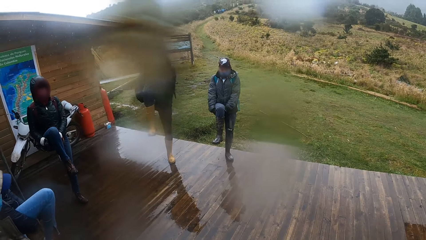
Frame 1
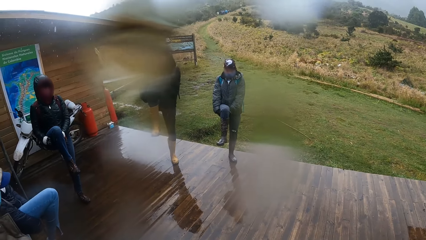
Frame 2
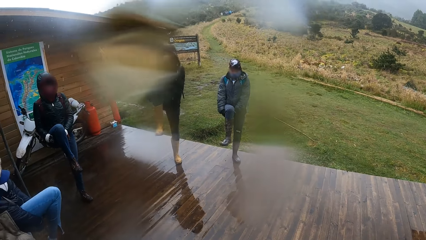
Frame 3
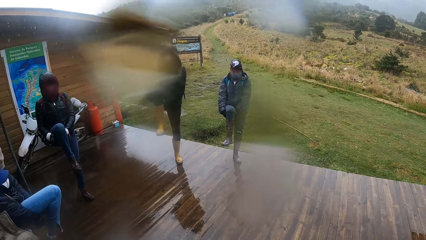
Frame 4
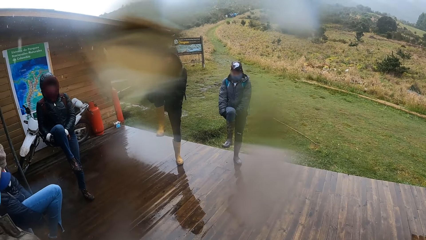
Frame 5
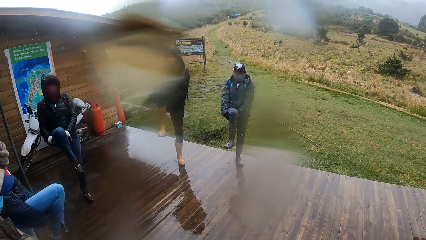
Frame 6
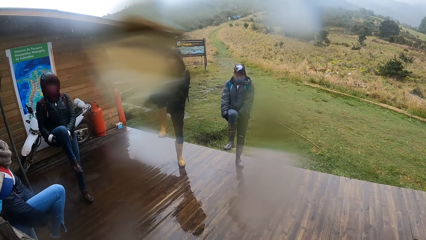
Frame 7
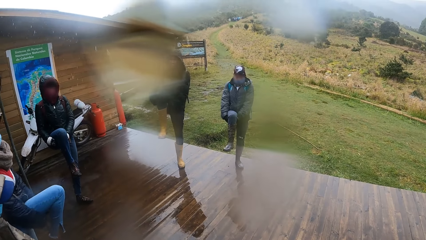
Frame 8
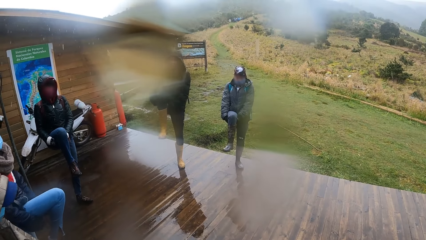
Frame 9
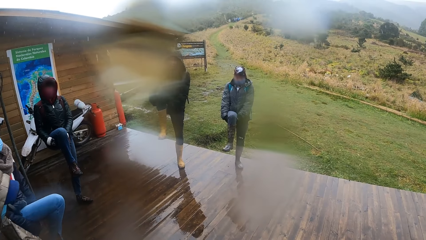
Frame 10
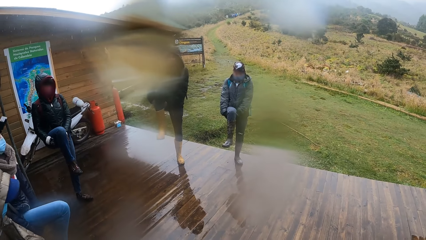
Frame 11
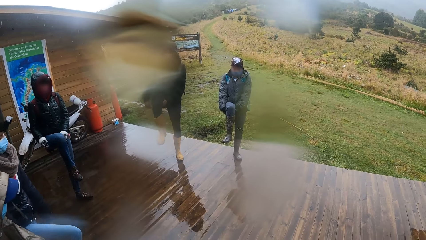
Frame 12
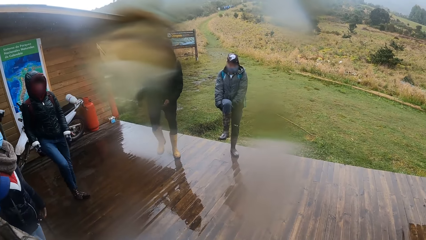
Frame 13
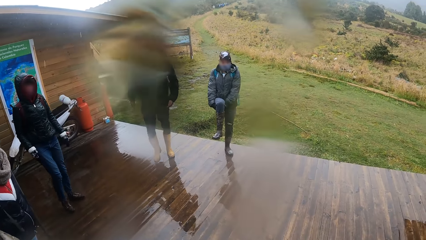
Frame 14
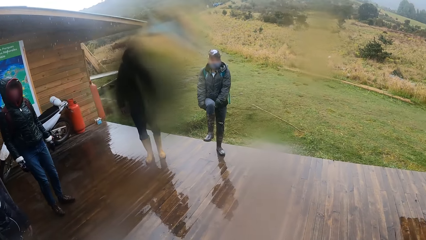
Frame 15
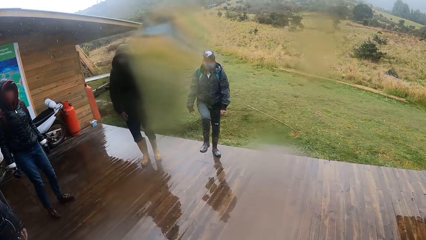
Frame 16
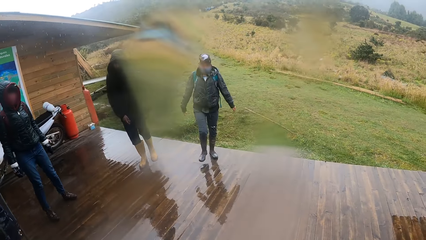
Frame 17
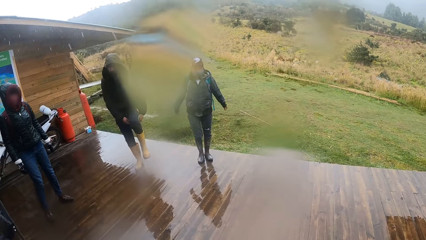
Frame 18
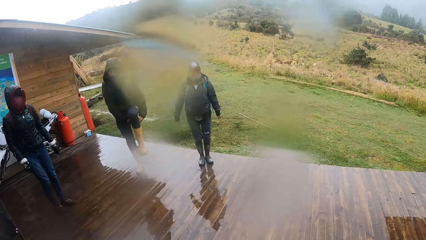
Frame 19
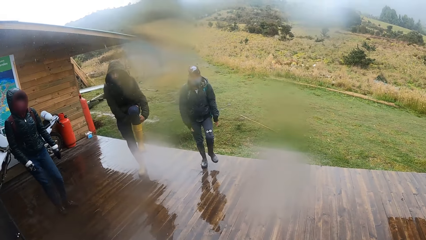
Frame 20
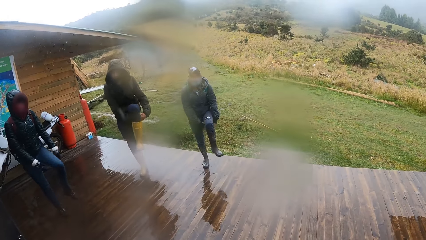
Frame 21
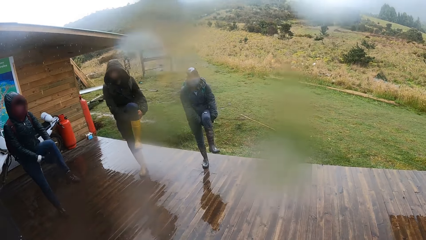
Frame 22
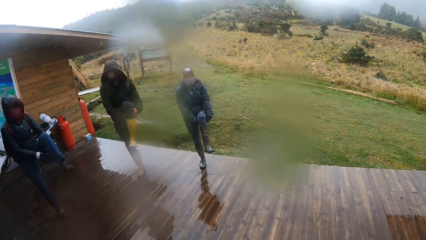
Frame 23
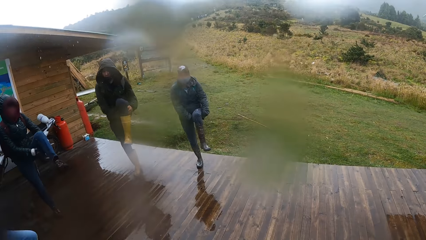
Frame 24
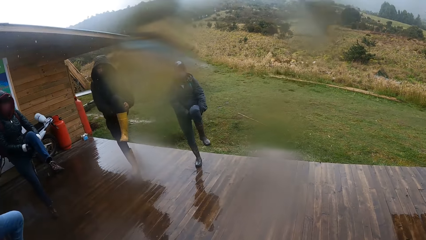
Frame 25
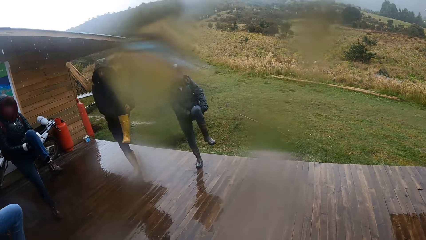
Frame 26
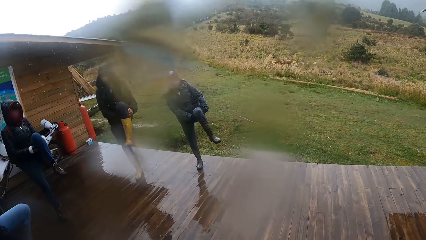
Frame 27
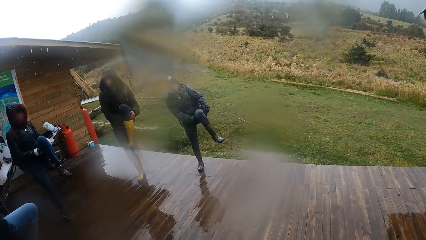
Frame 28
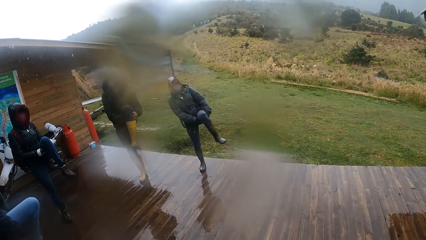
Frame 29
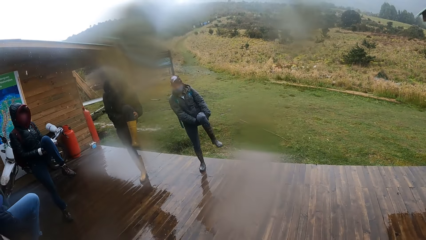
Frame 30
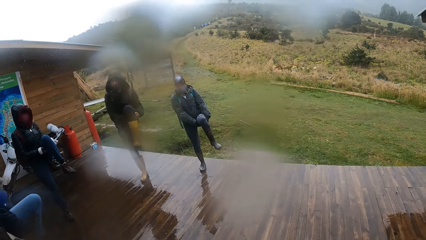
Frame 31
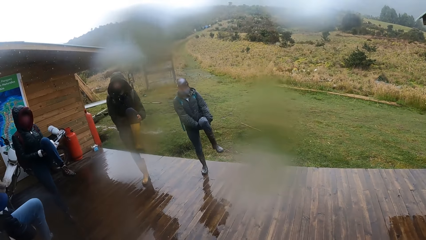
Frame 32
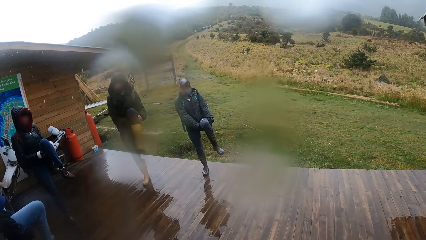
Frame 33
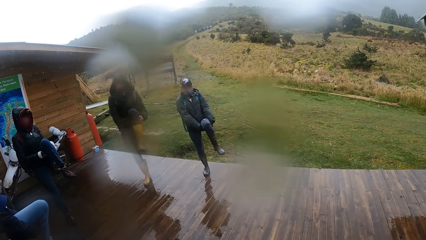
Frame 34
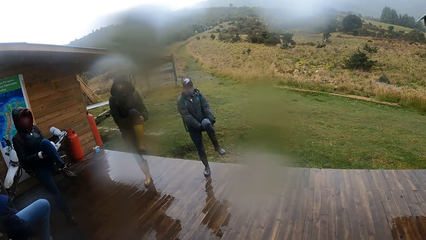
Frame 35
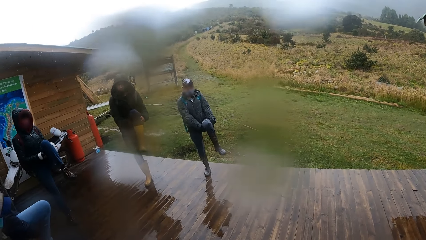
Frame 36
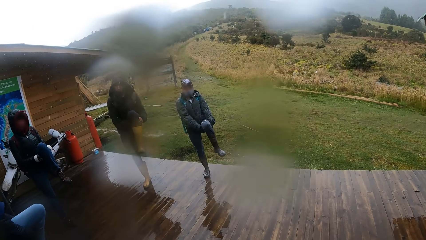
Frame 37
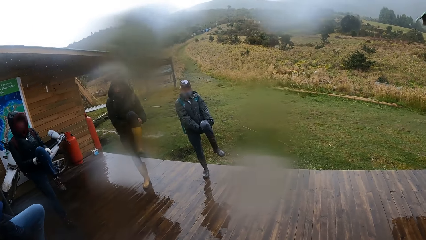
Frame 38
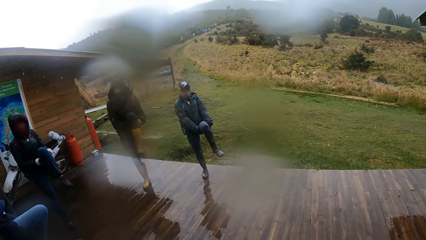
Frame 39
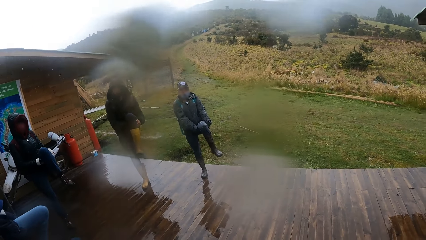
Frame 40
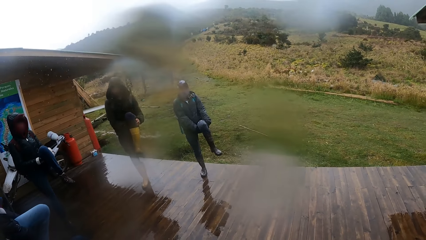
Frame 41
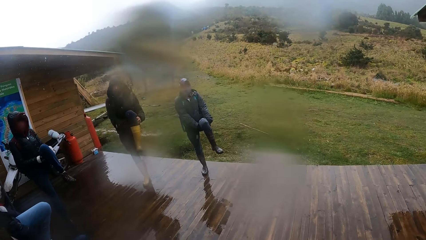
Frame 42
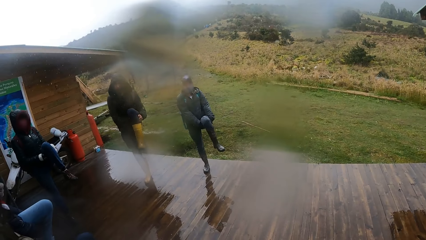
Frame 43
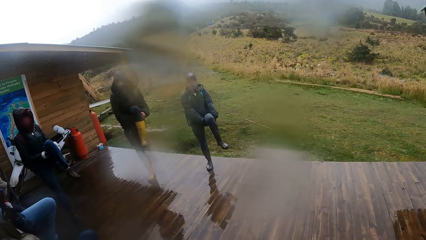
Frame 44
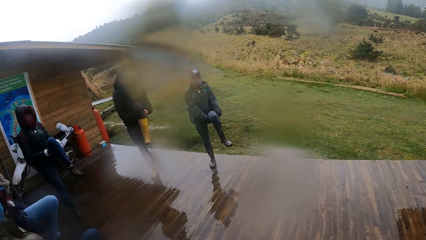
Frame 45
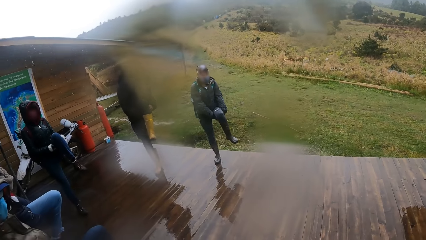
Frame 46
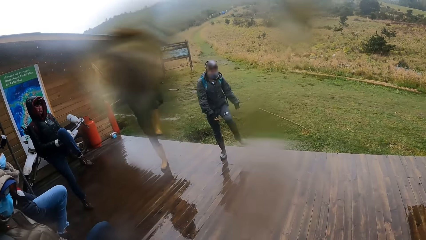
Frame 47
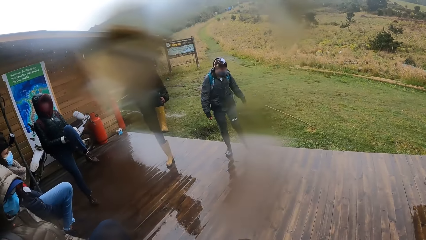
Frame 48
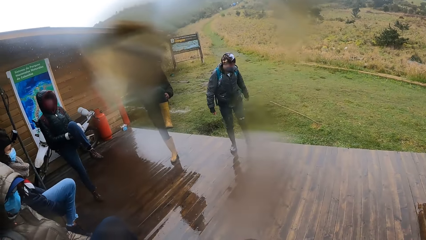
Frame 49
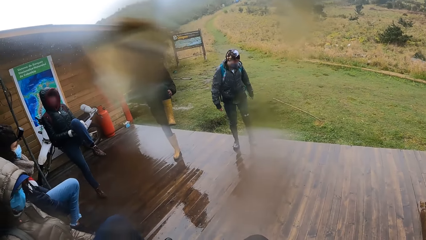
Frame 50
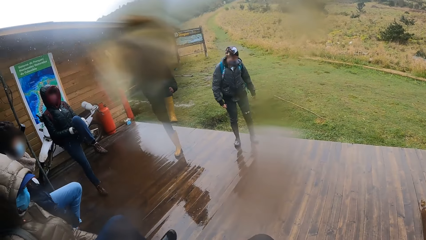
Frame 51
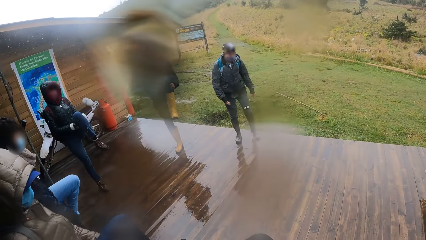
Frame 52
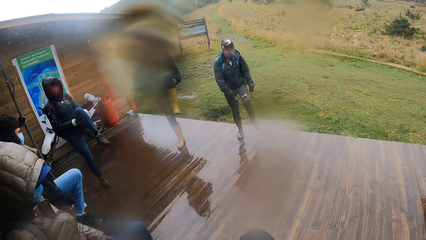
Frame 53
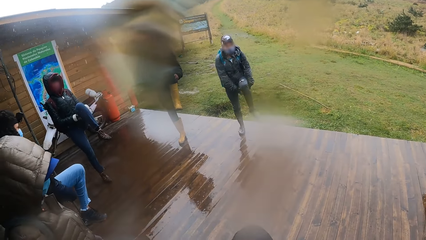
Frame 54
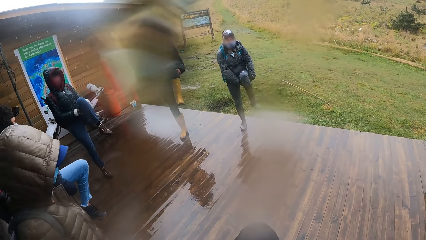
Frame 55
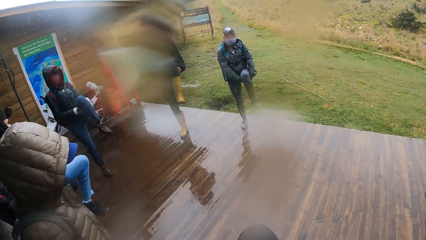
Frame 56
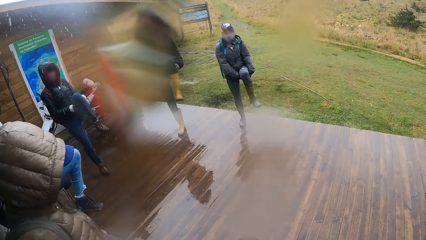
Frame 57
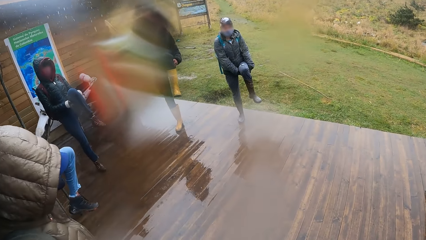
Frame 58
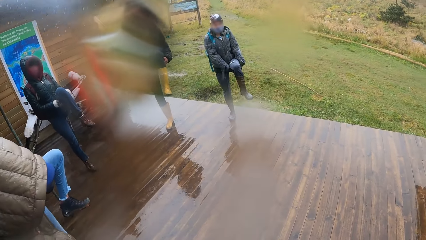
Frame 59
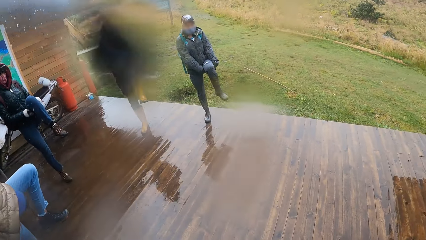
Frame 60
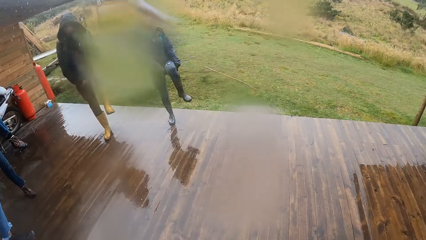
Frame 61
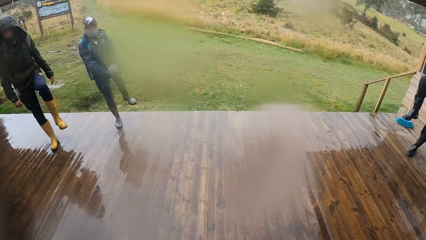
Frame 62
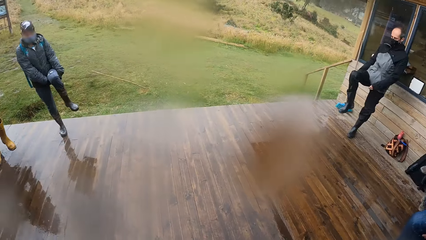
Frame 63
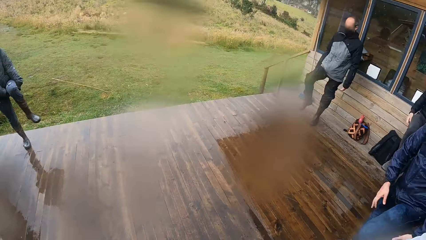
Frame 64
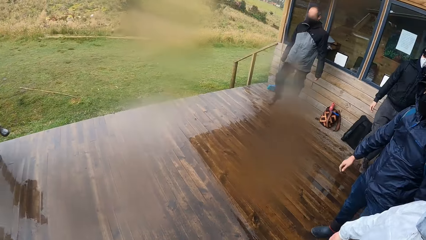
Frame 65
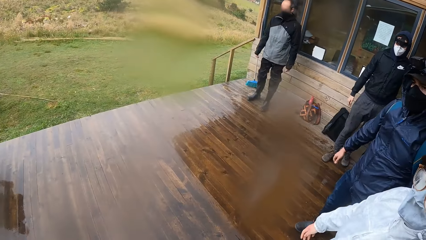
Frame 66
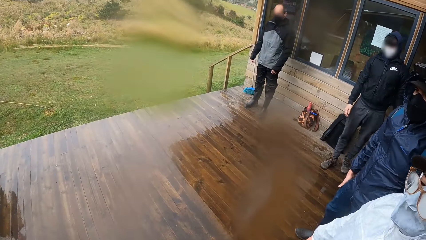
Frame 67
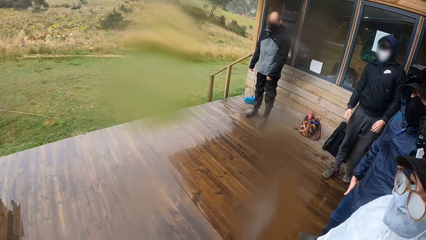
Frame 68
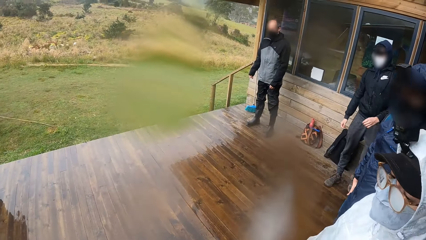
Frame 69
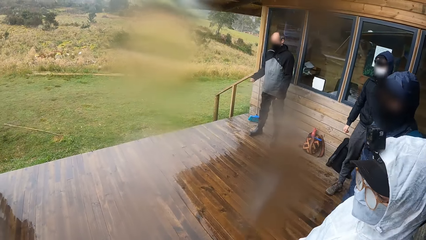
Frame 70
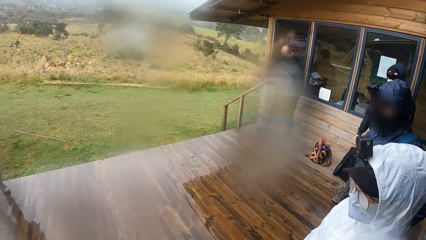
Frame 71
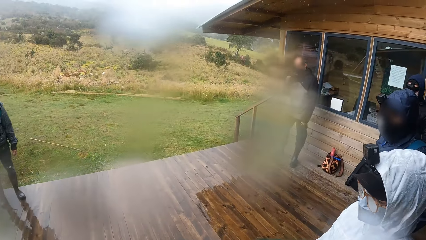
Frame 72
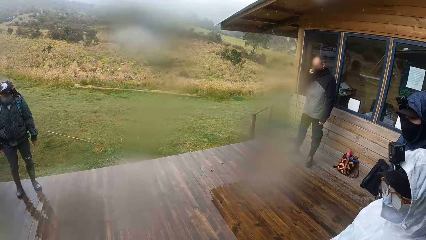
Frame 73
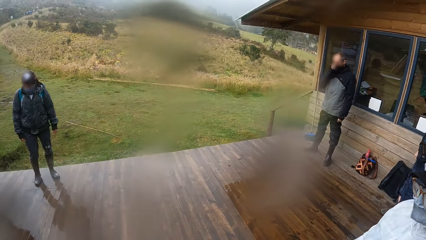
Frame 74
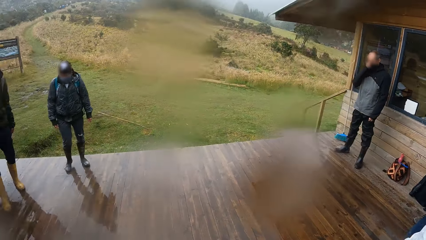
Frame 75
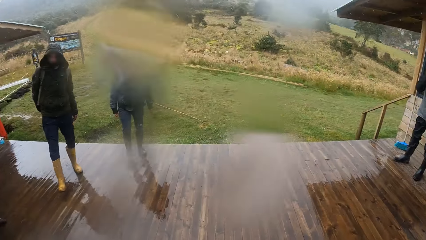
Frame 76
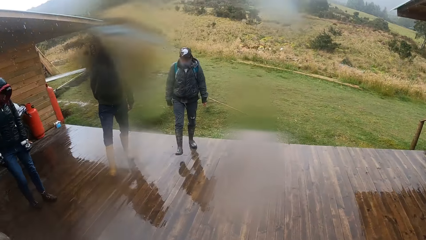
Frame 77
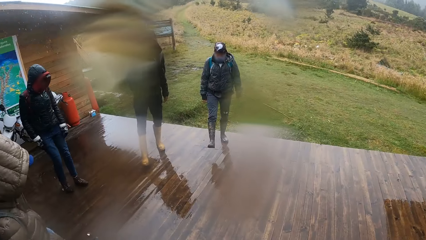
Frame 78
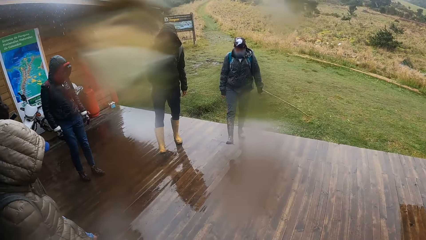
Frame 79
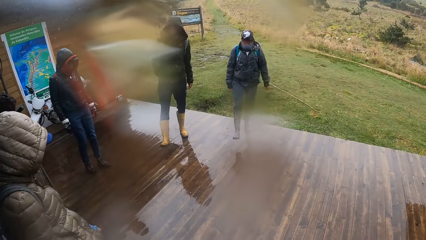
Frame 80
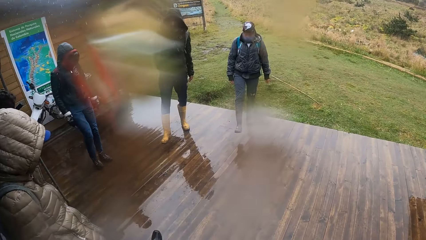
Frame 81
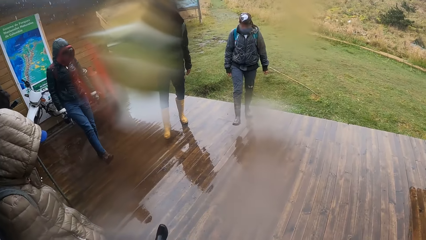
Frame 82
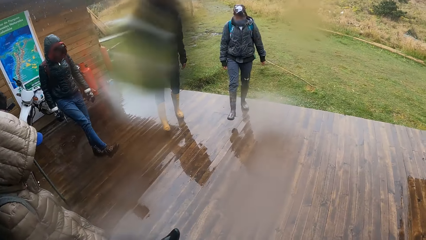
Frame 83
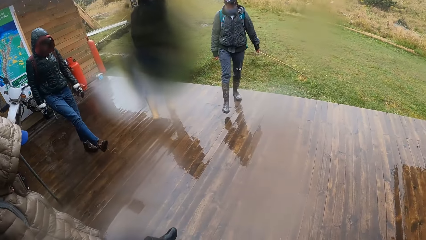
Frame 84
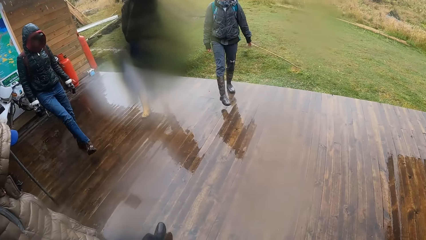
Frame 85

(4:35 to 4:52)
A man lifts up his leg. Another man lifts the leg. The camera wearer looks around.
